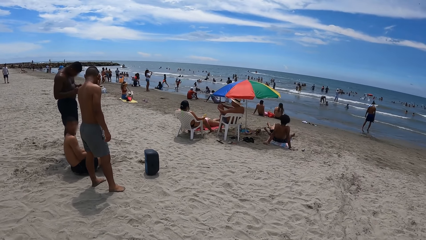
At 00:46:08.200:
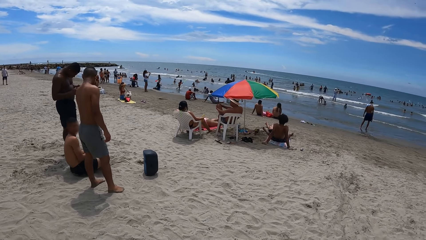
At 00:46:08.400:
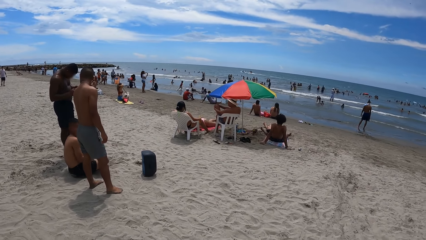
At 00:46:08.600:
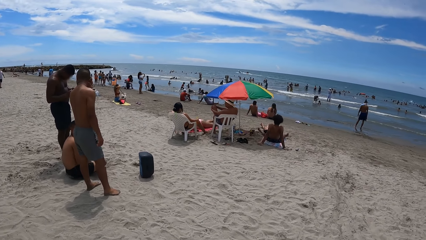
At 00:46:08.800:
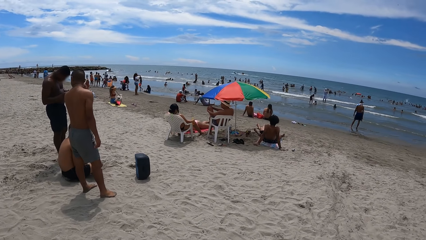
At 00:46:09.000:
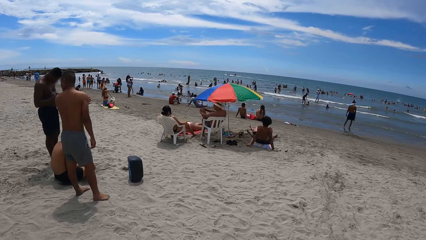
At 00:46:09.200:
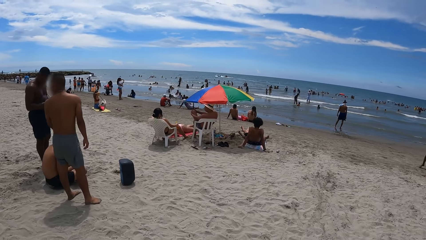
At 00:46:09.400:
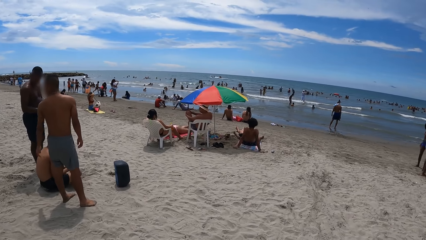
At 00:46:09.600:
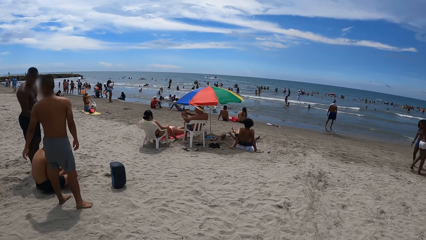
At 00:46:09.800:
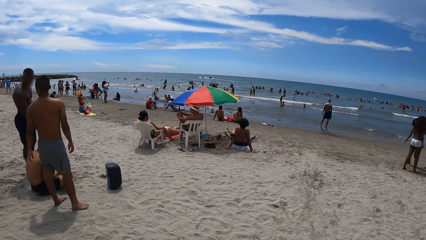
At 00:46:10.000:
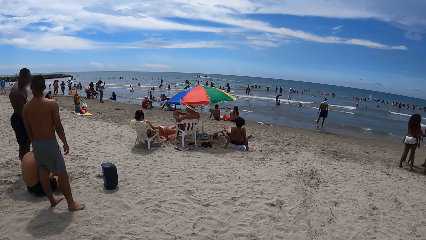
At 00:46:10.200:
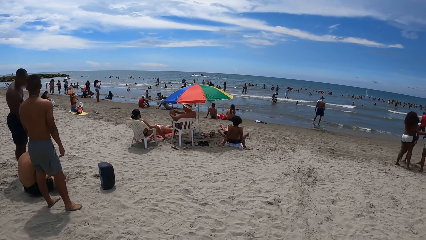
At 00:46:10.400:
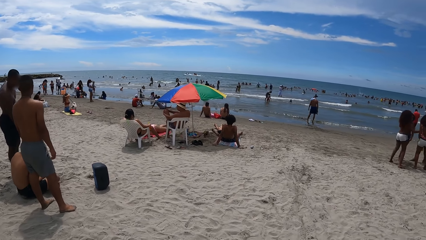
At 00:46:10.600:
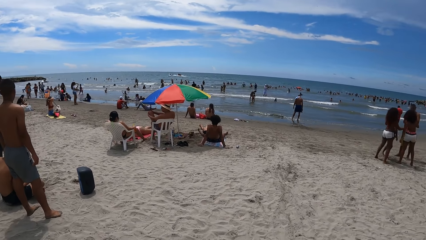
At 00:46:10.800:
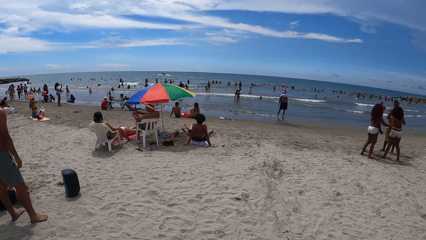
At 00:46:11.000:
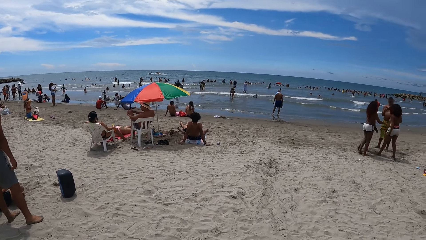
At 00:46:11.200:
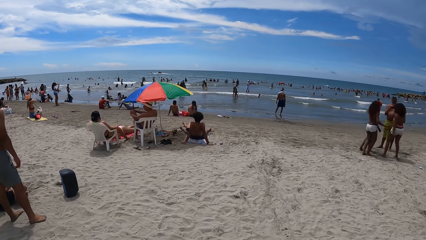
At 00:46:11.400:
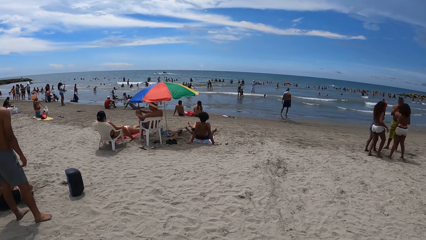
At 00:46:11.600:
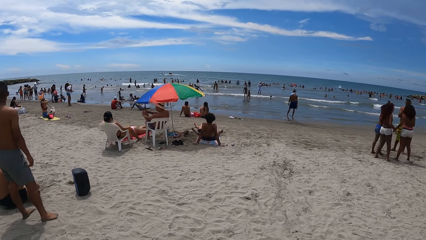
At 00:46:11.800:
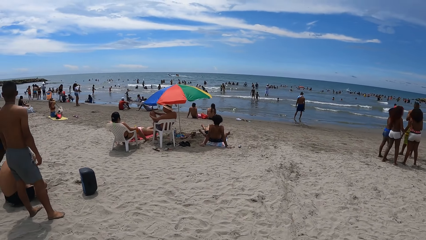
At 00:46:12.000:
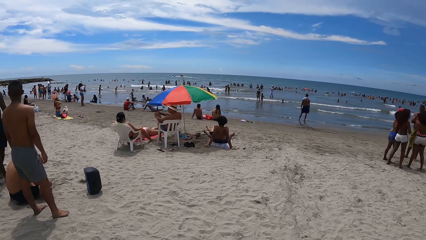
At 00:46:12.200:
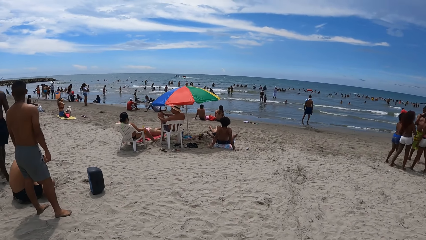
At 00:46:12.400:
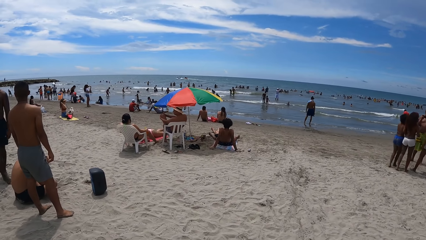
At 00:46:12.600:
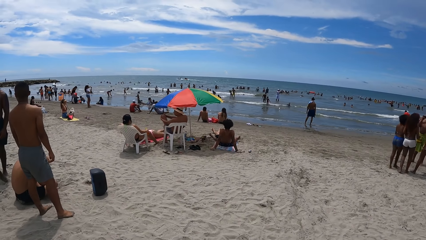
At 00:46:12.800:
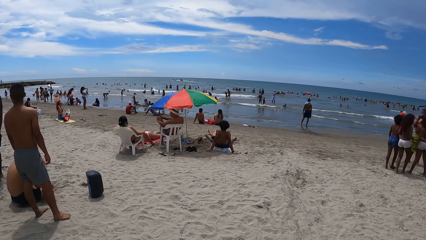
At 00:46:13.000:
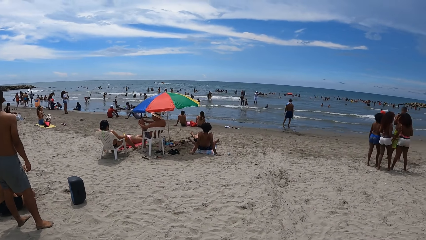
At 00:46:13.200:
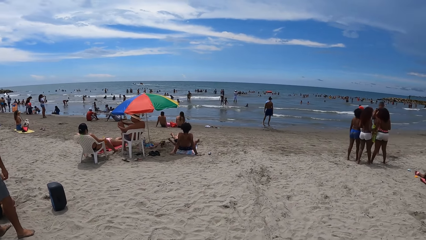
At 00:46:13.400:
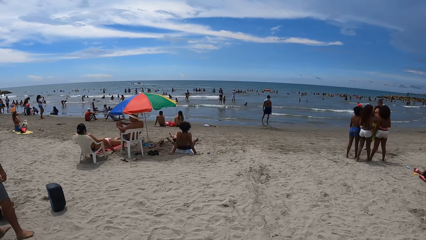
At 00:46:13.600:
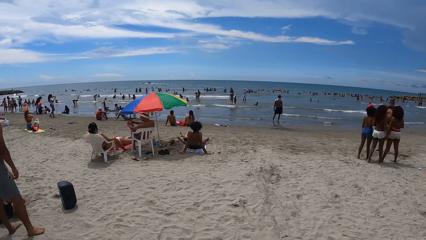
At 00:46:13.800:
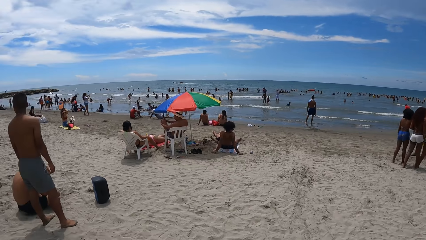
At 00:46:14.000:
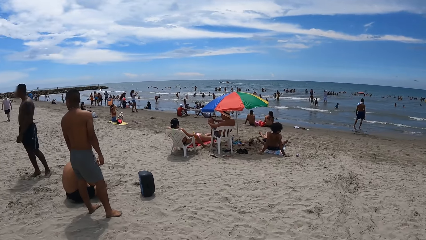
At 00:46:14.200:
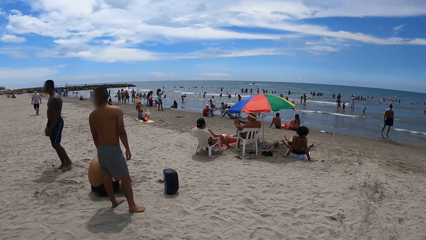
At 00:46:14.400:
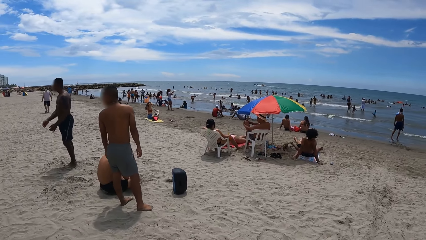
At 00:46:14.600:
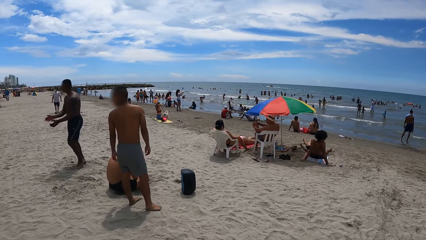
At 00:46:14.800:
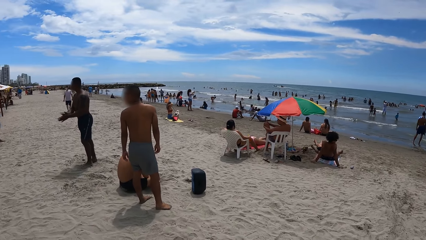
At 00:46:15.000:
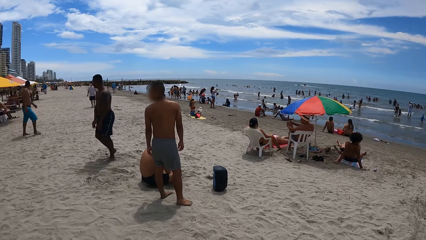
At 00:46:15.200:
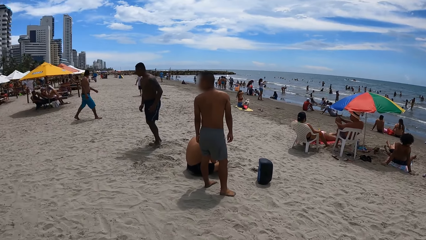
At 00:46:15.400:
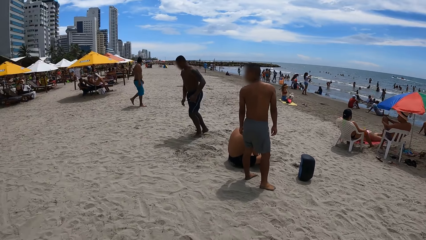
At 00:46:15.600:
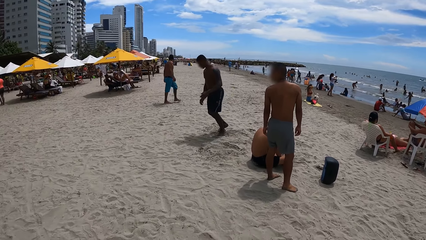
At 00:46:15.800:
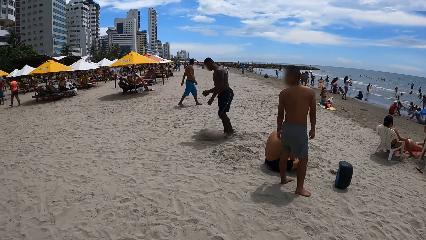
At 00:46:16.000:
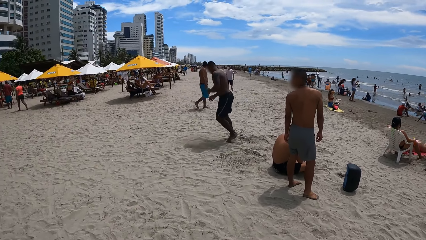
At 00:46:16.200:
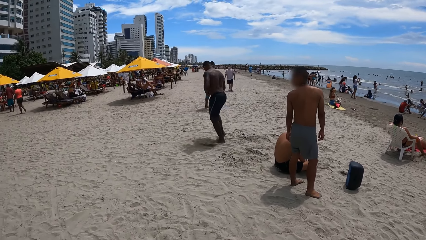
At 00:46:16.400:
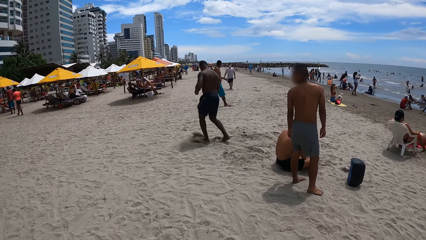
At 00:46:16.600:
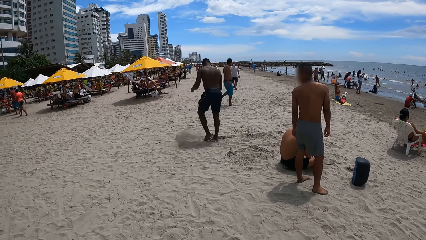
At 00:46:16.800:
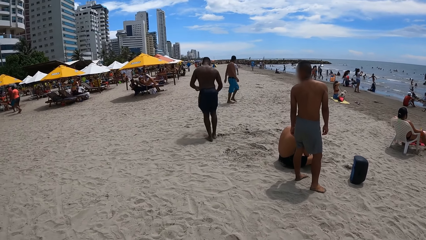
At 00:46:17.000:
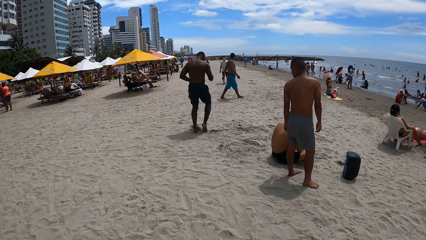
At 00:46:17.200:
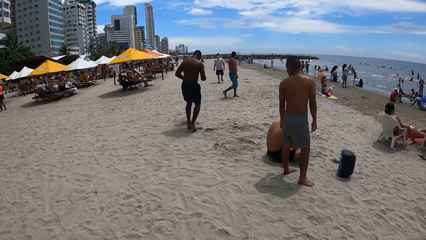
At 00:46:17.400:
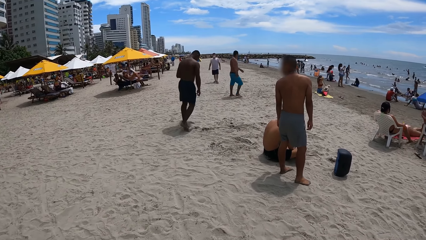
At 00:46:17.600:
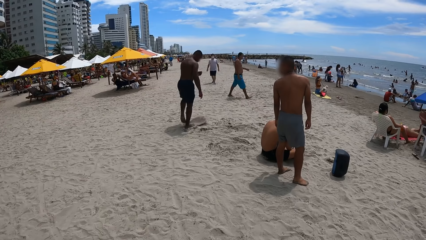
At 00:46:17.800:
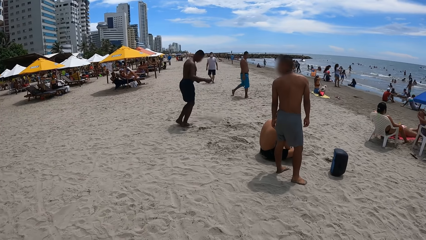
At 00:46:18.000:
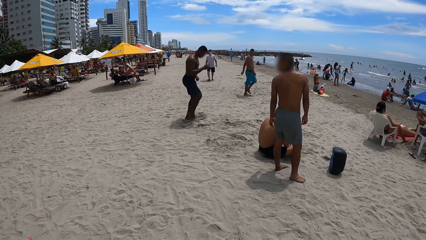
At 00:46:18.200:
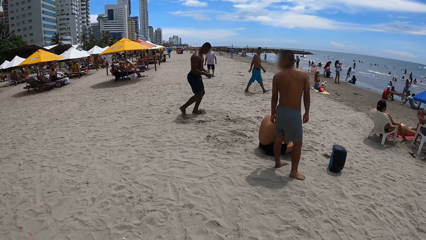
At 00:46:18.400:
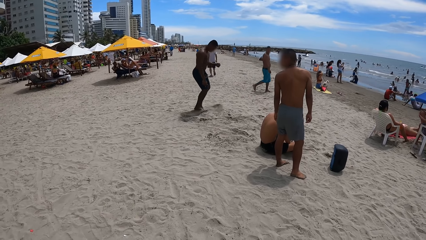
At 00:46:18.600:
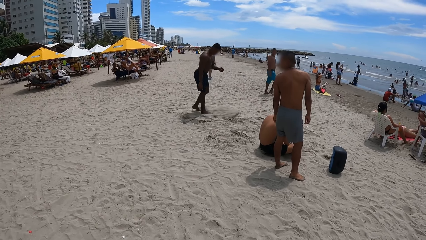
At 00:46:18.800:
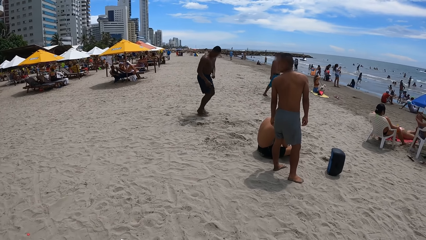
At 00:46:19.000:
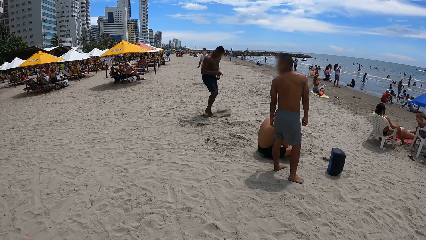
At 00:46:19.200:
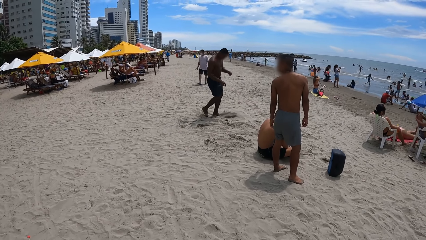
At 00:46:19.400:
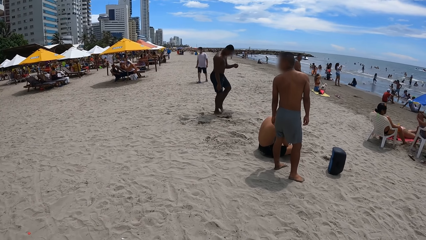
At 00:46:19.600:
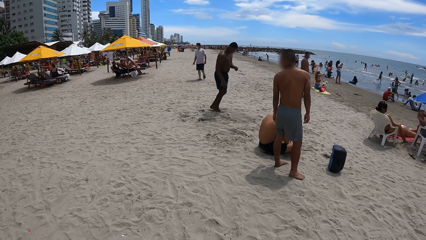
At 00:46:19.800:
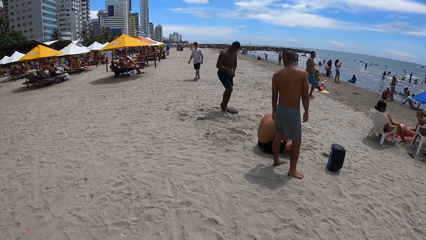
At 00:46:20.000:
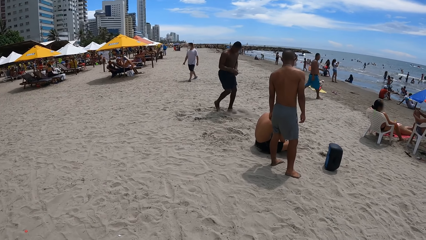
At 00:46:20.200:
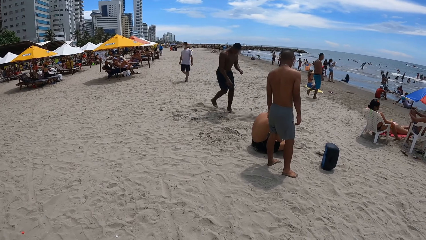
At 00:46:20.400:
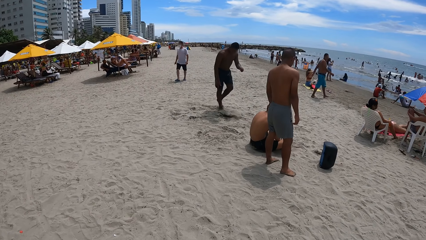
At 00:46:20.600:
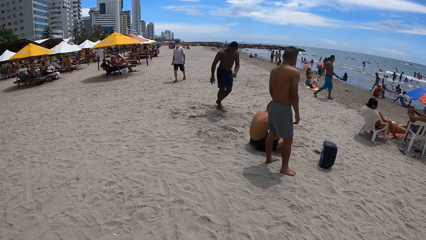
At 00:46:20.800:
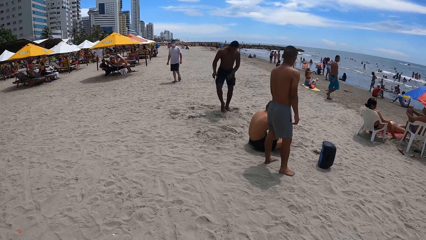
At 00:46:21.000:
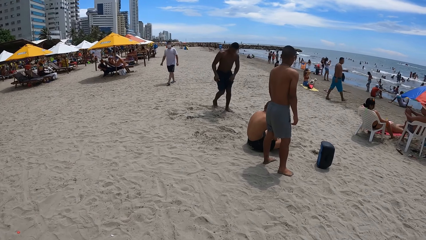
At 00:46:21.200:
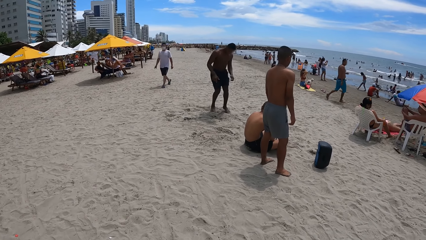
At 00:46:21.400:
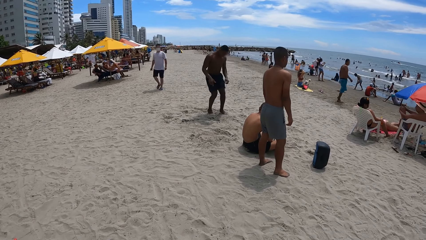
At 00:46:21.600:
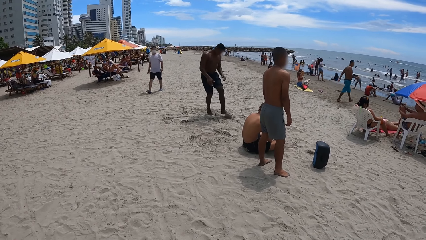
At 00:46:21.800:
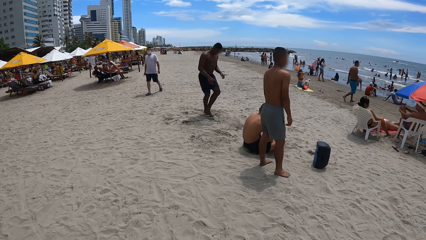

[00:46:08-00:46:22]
The camera wearer looks around. They stare at the person. The person dances.

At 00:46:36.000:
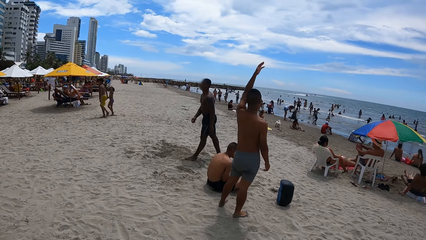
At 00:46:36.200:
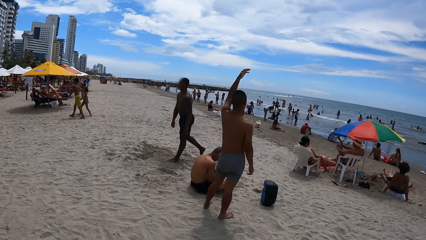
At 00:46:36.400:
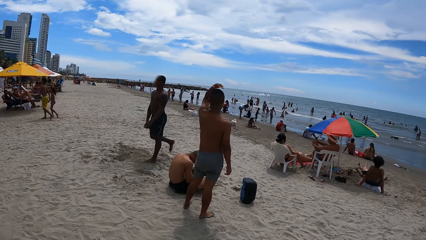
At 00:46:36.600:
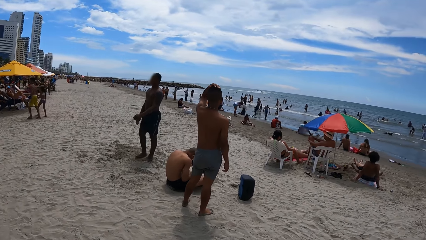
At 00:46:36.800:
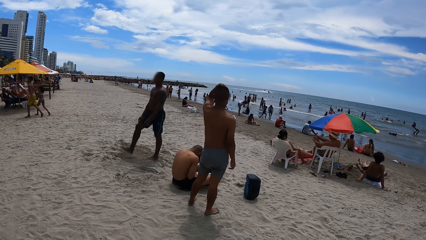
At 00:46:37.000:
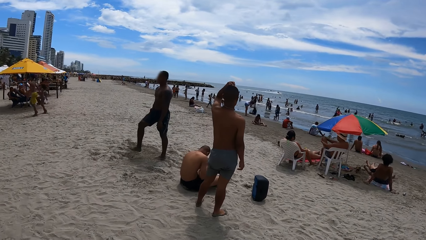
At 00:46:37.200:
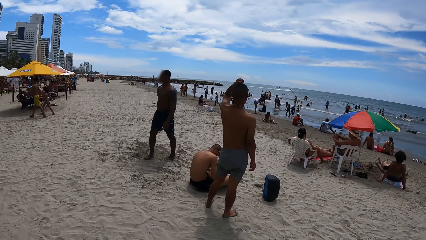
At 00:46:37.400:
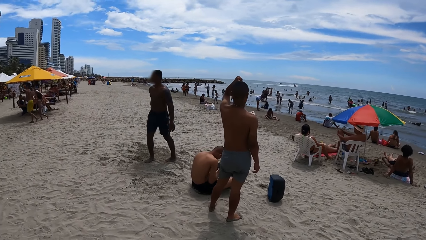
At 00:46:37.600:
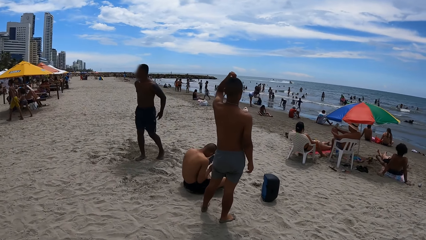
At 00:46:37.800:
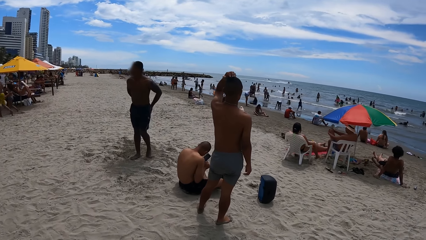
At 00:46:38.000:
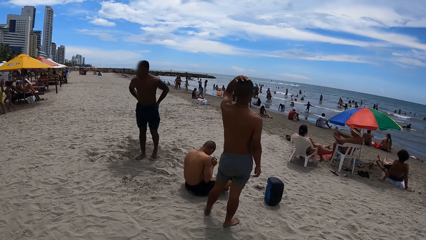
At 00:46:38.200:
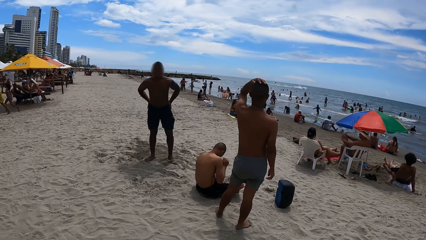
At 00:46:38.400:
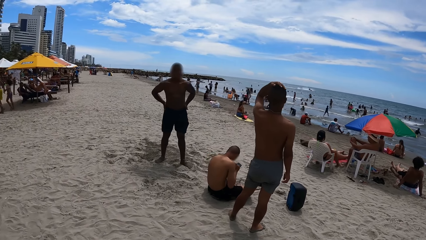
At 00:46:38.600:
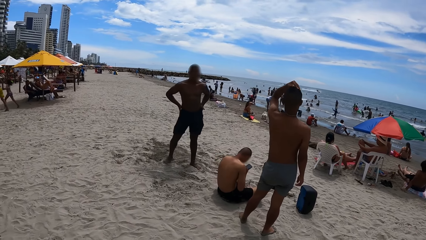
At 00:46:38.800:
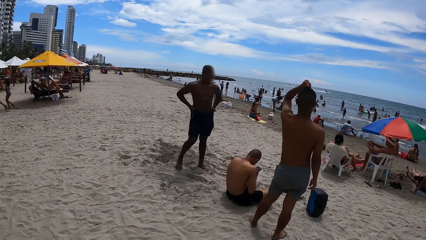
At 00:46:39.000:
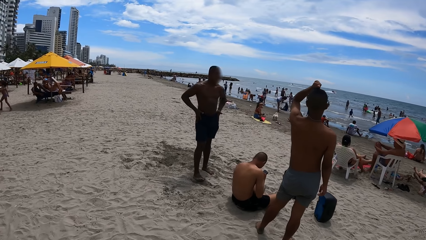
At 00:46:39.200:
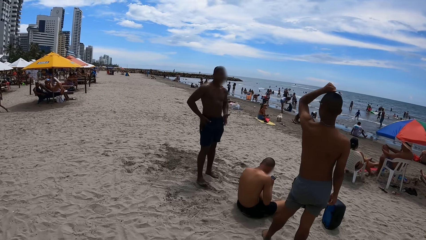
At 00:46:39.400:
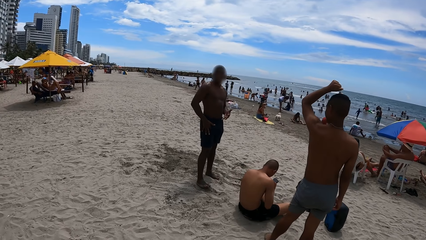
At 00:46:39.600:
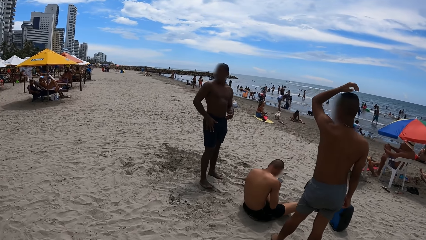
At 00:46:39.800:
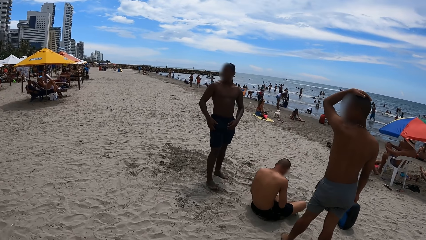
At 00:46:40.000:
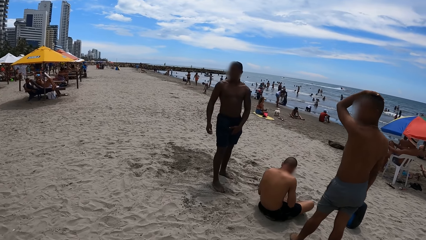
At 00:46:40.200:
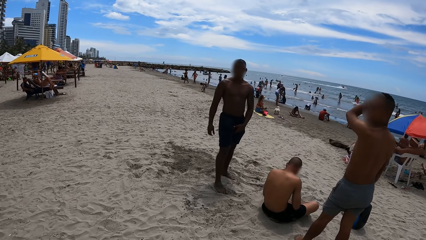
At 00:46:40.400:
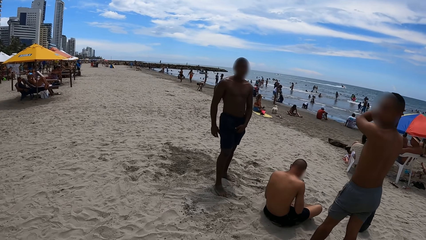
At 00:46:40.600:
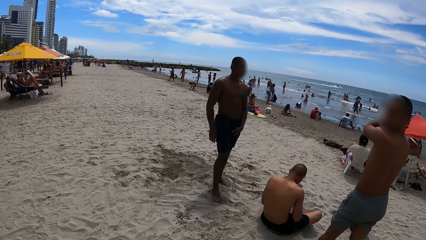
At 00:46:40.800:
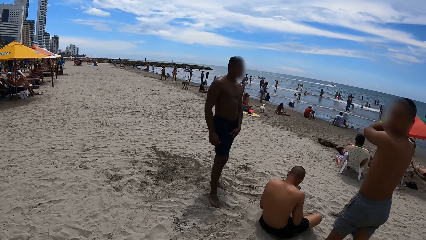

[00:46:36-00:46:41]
The camera wearer walks around the seashore.
